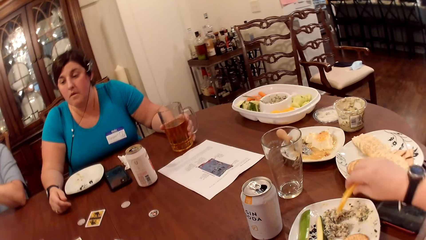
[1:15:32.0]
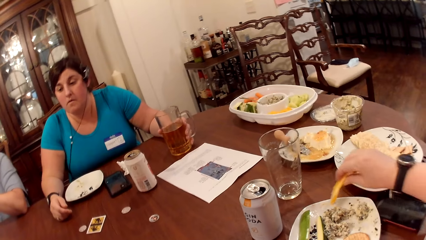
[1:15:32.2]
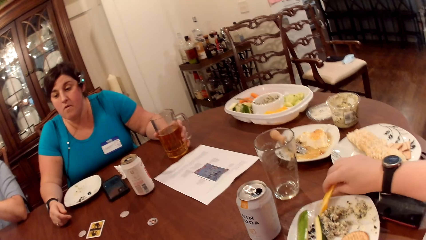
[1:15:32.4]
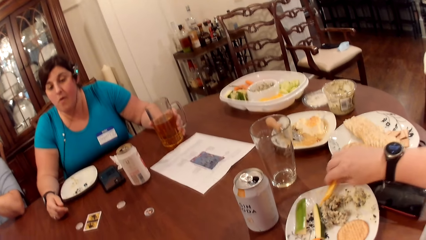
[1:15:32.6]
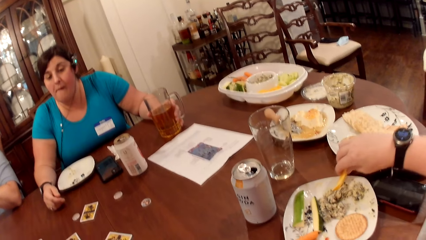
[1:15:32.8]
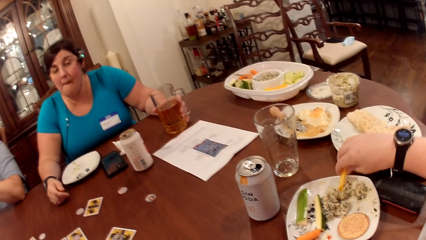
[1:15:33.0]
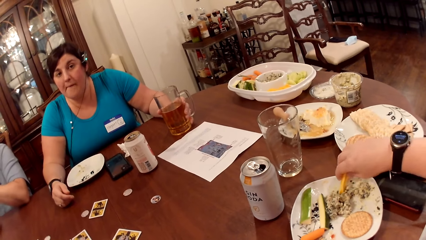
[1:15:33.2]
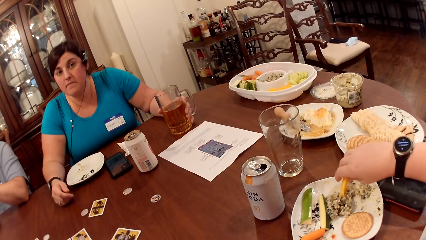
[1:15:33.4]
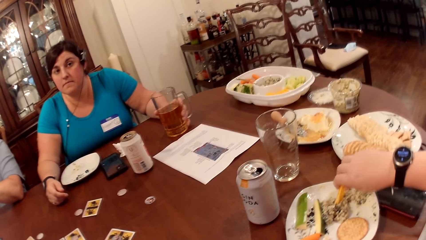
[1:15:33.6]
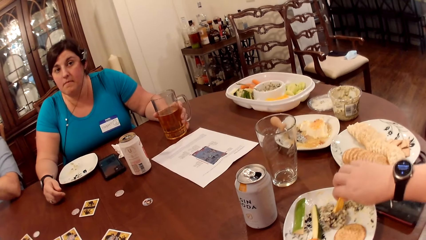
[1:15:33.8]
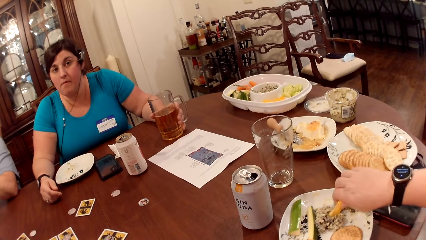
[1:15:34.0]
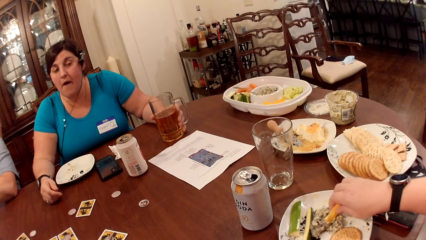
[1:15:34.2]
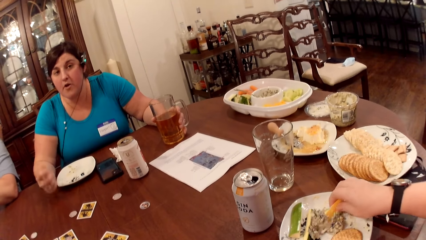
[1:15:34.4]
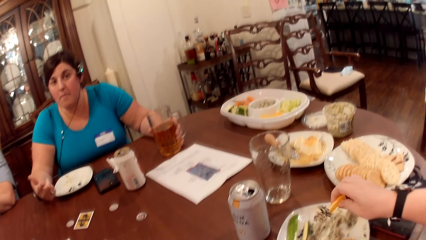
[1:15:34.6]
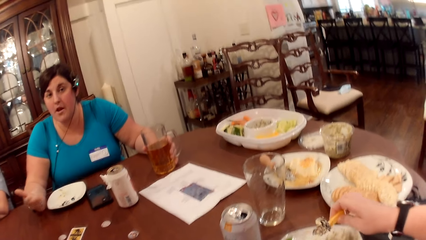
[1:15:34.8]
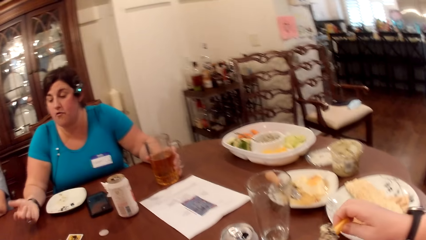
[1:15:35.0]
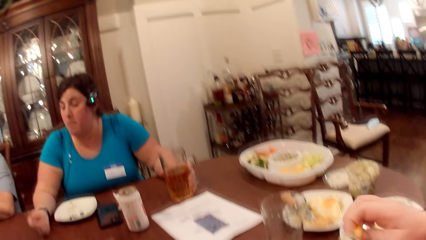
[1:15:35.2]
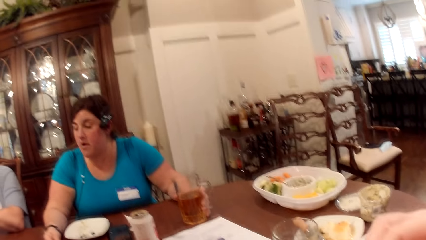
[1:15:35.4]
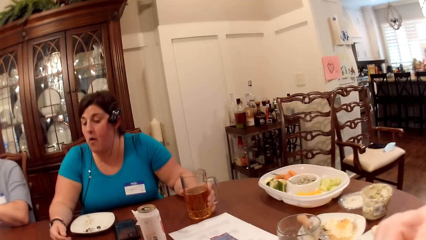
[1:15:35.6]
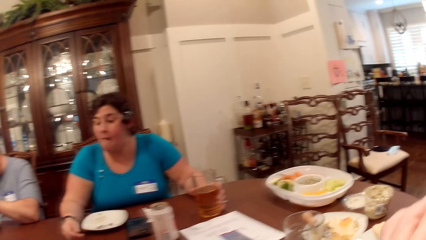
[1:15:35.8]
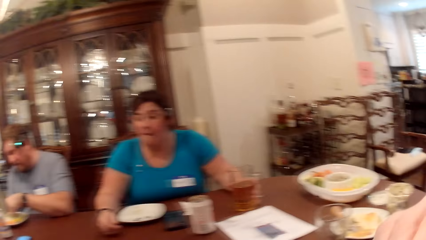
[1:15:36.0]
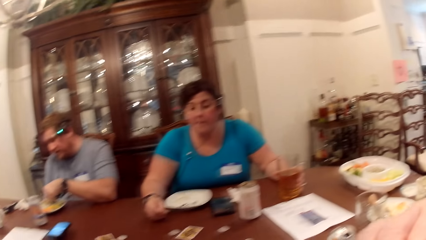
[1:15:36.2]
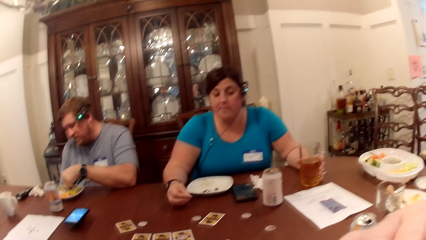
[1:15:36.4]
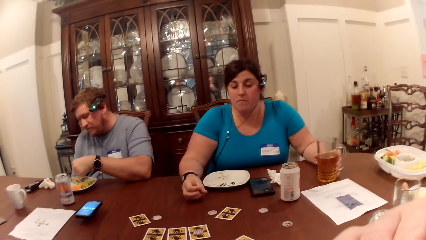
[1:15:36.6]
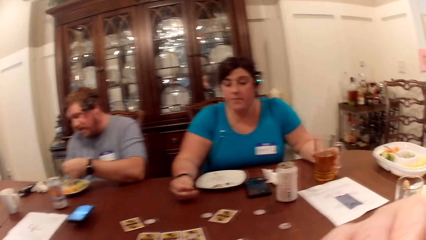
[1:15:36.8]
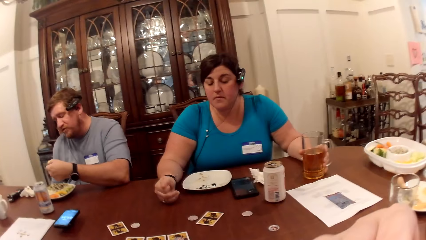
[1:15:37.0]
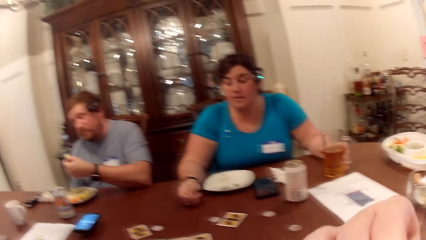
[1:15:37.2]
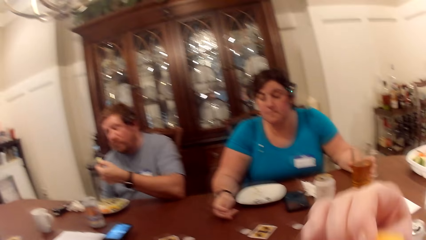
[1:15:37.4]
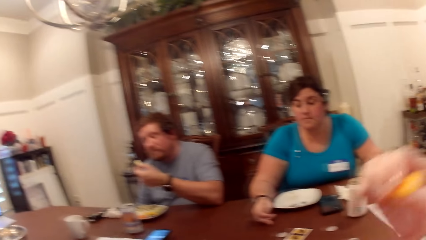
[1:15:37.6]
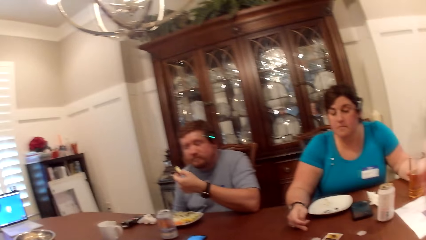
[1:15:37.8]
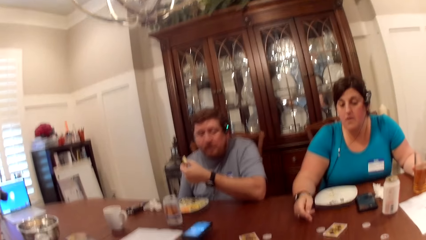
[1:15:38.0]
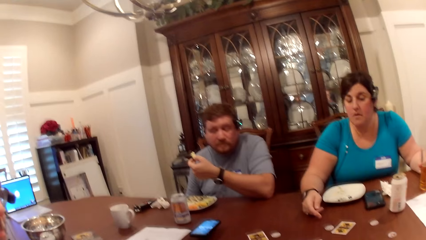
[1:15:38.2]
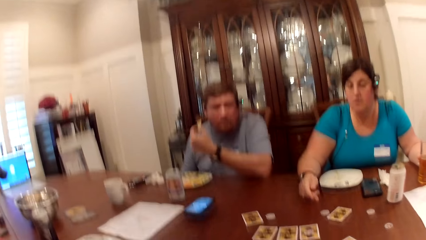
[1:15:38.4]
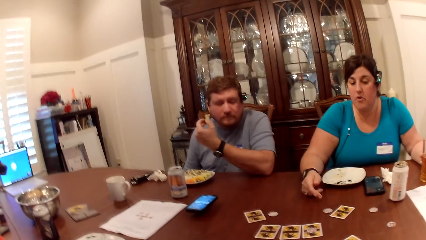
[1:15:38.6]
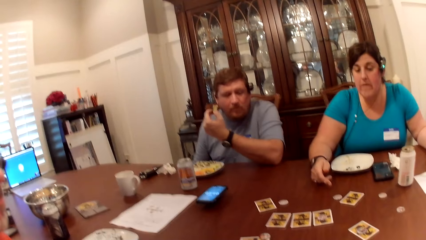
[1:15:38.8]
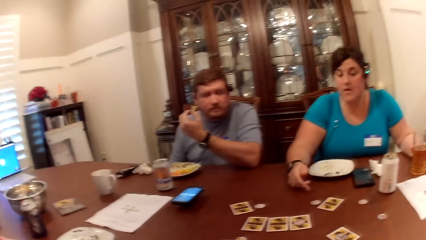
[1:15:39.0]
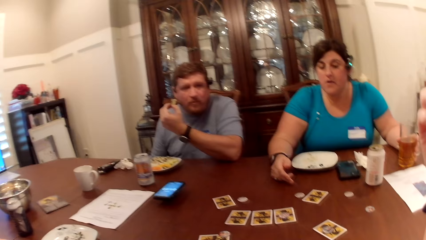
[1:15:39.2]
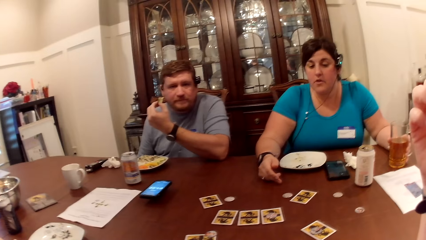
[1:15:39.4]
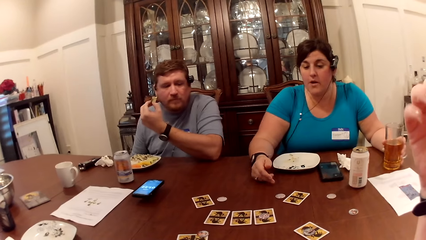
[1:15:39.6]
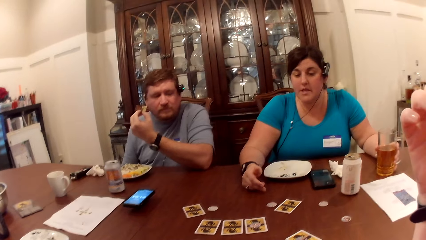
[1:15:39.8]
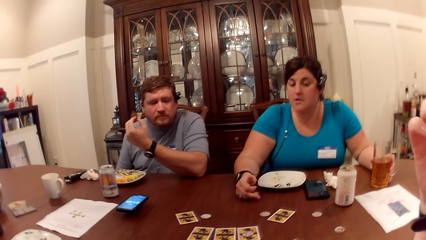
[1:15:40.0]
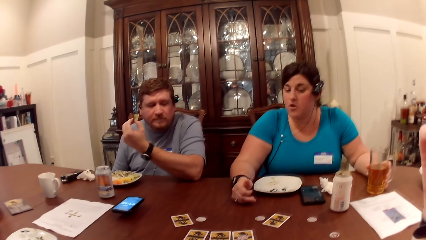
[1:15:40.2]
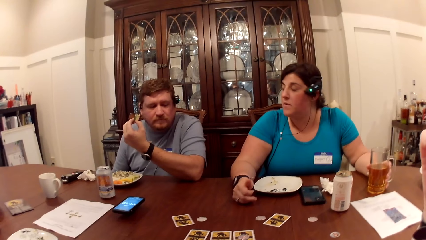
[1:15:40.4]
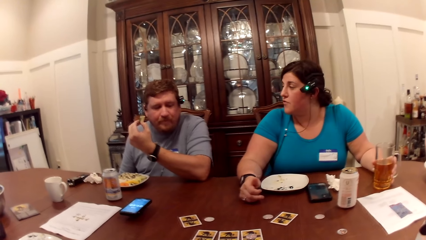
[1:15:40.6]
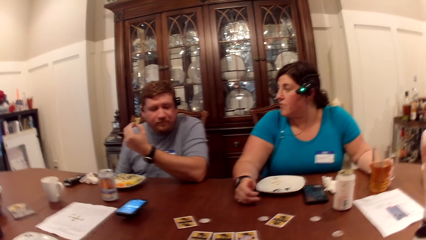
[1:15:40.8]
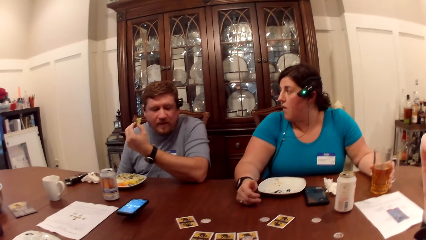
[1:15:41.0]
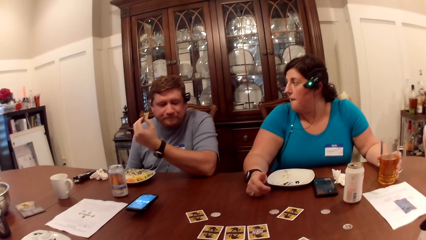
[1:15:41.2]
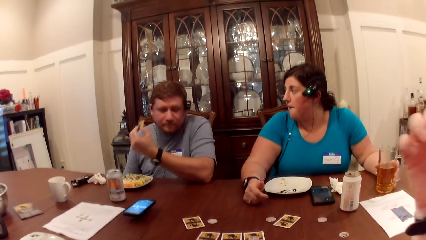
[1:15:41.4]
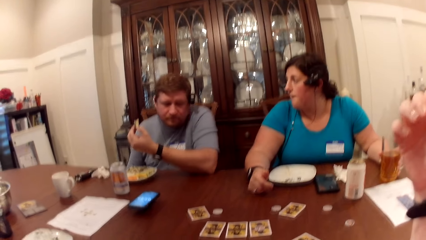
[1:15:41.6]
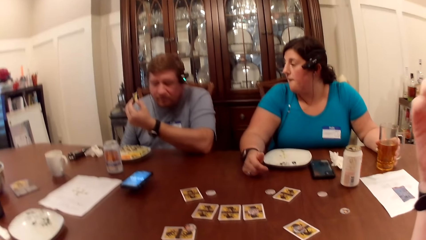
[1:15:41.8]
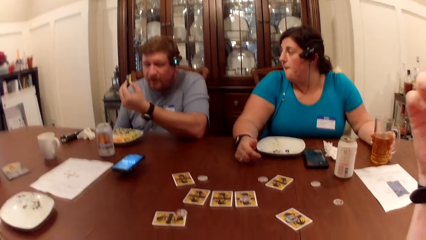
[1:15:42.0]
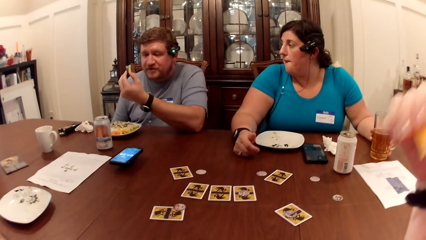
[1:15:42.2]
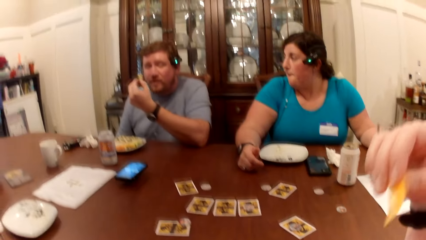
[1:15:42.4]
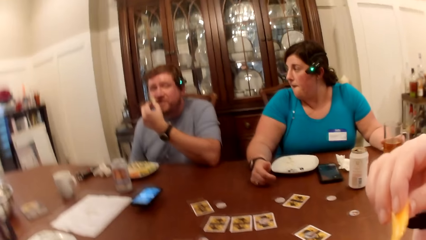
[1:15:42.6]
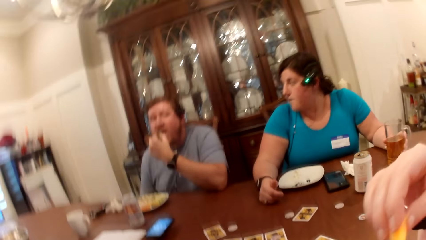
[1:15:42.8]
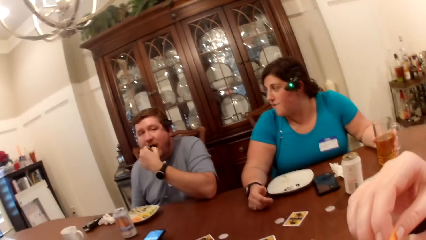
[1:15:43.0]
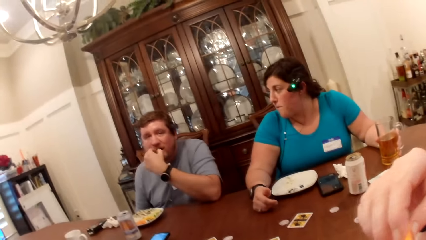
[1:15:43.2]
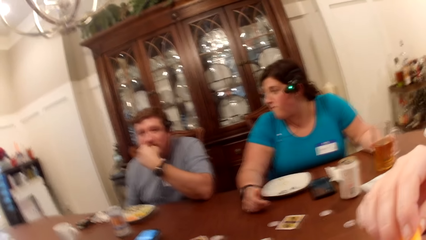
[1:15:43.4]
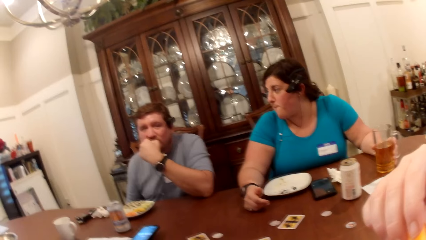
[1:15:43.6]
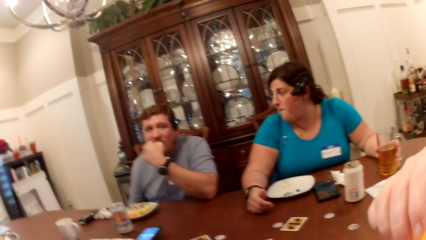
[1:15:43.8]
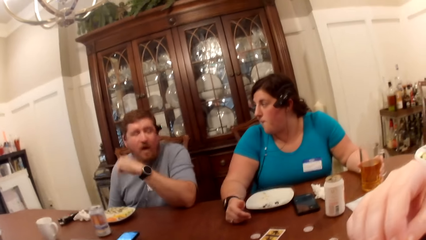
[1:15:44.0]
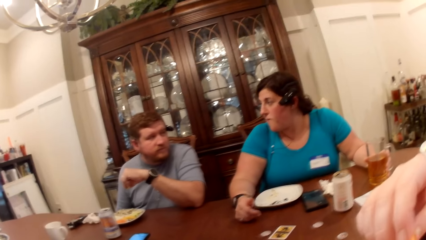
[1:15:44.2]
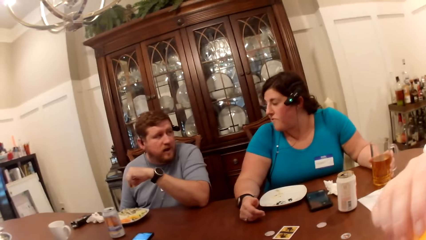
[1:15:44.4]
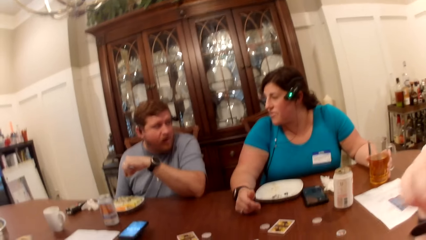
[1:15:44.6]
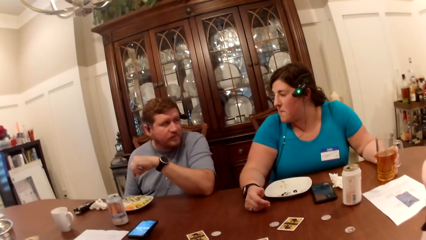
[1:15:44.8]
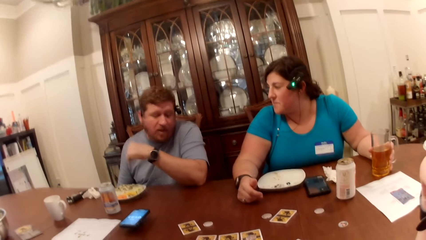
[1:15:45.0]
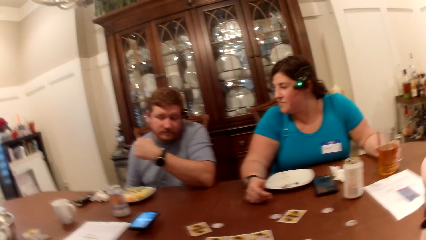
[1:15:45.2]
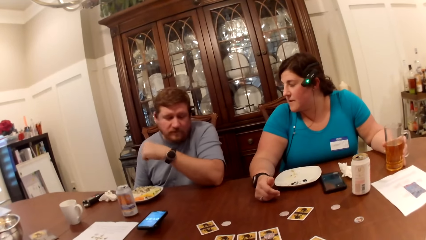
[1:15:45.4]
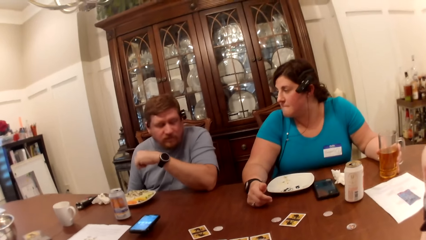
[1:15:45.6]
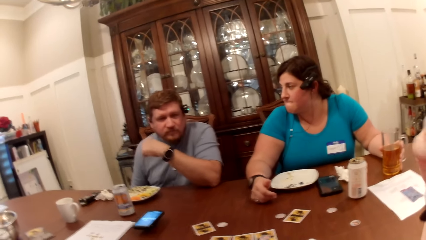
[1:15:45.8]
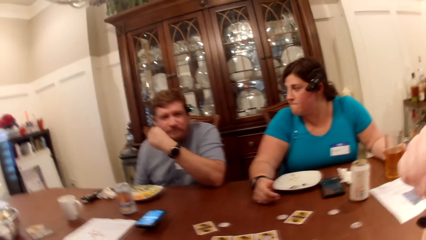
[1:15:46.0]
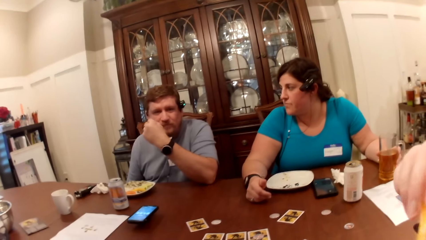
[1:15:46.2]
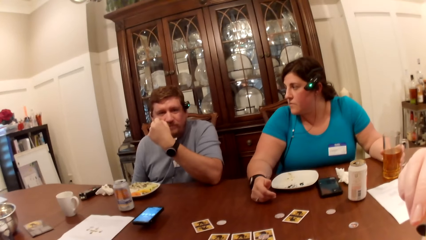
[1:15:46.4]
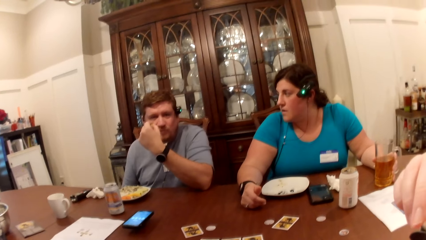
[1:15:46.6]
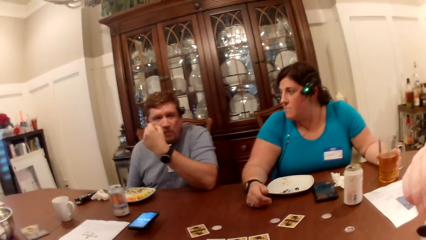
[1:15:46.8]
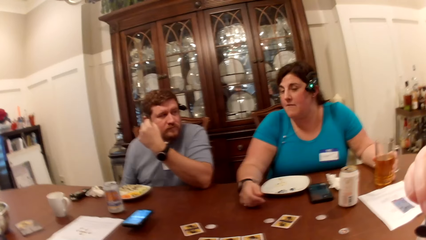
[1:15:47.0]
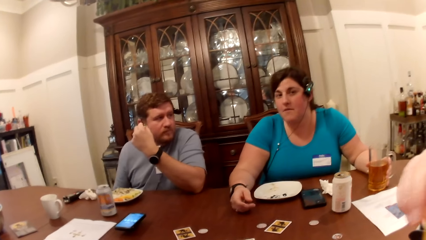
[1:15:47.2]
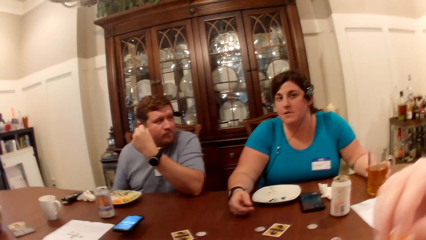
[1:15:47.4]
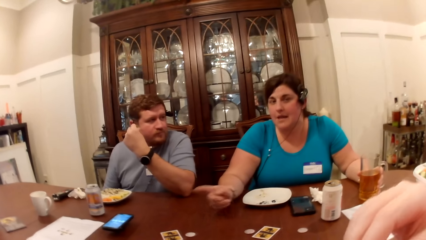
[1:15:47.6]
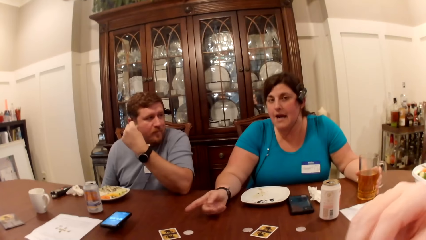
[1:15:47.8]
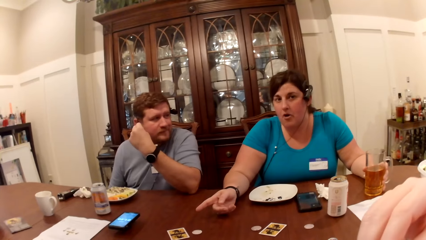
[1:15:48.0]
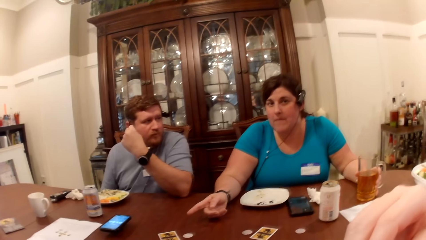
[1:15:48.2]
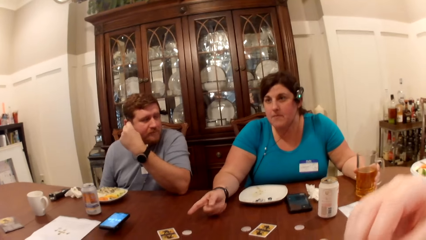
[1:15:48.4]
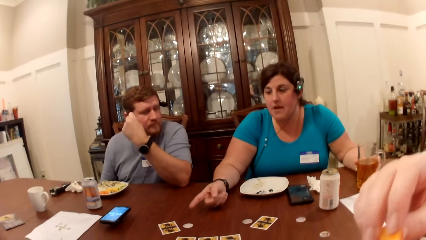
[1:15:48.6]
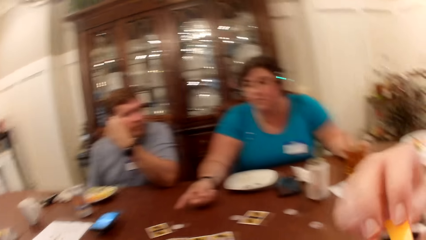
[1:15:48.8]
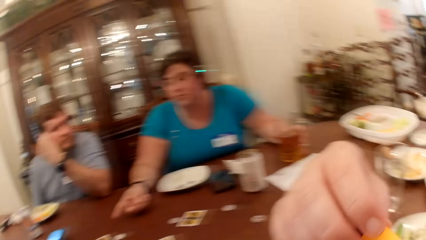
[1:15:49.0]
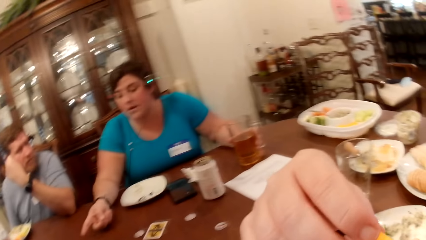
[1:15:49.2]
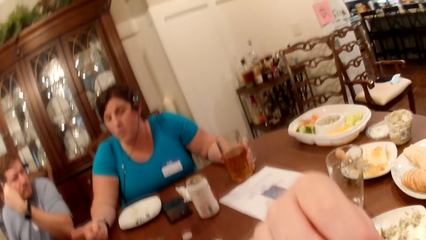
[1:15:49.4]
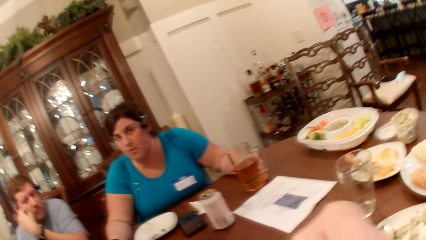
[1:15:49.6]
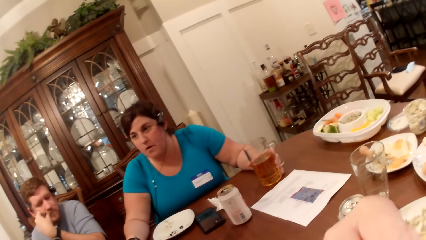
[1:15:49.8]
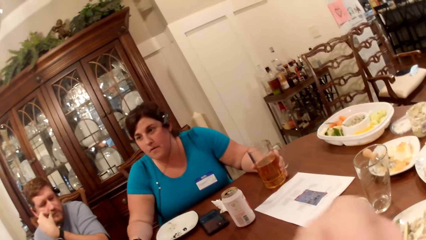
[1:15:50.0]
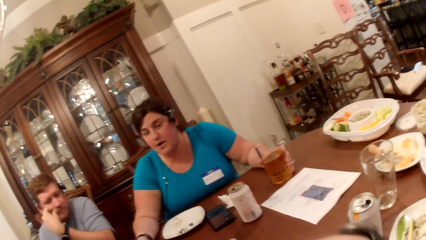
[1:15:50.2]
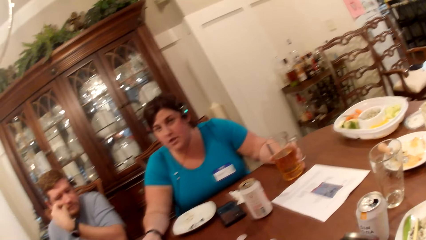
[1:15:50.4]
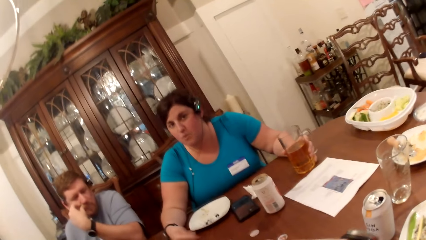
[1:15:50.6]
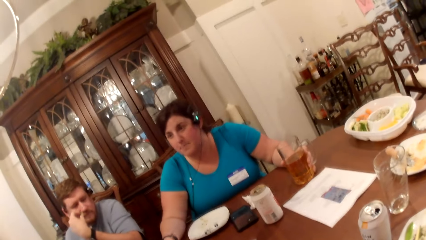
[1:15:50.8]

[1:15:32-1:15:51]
The camera wearer scoops cream from the plate with the slice of pawpaw in her right hand. She places the slice of pawpaw in her right hand into her mouth. A man places the slice of cucumber in his left hand into his mouth. A woman points ahead. The camera wearer places the slice of pawpaw in her right hand into her mouth.
